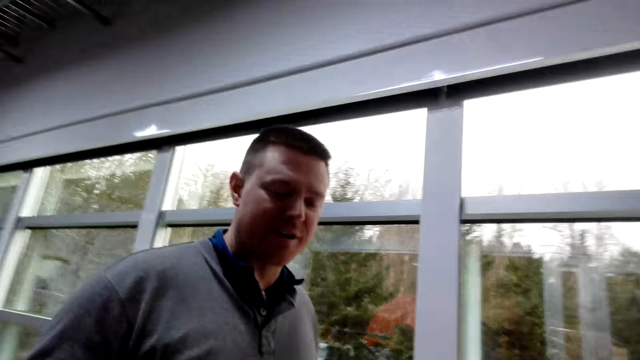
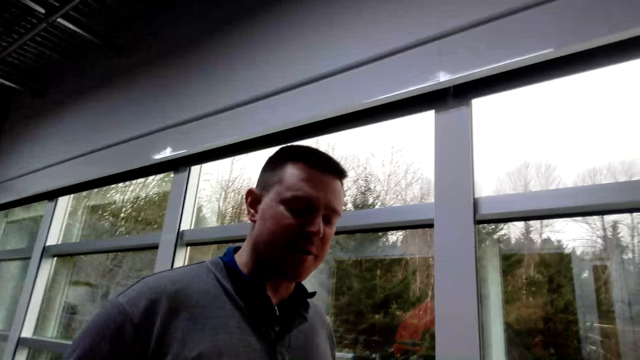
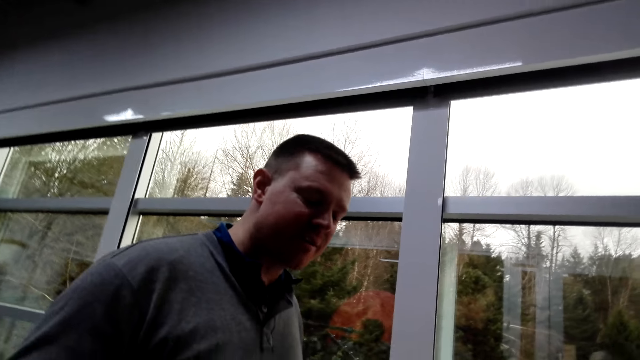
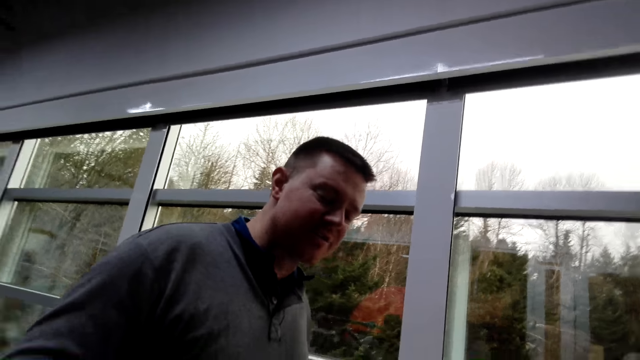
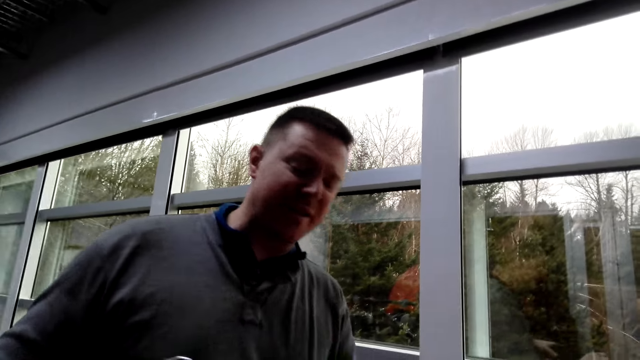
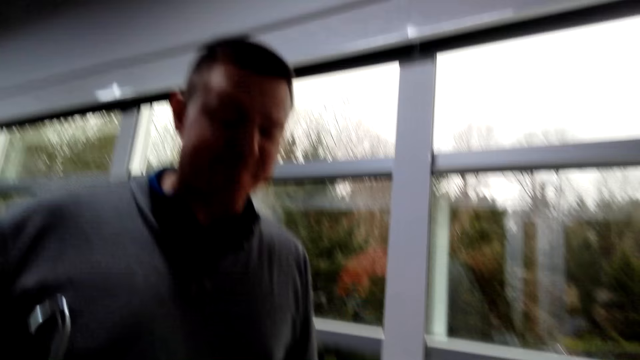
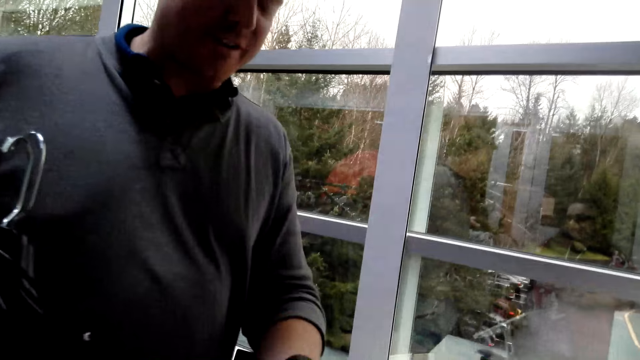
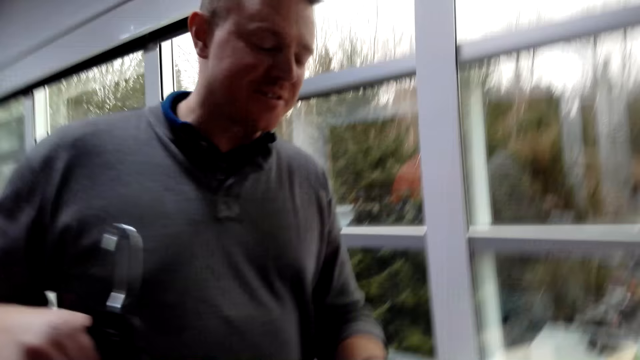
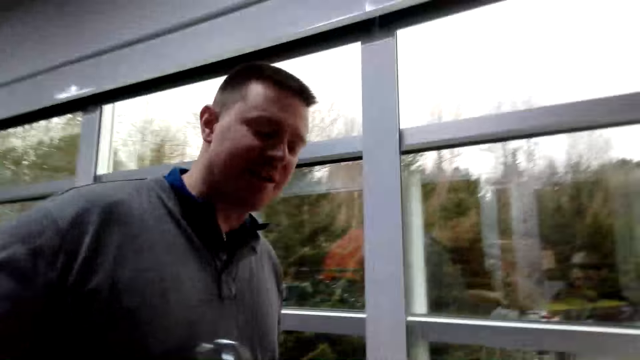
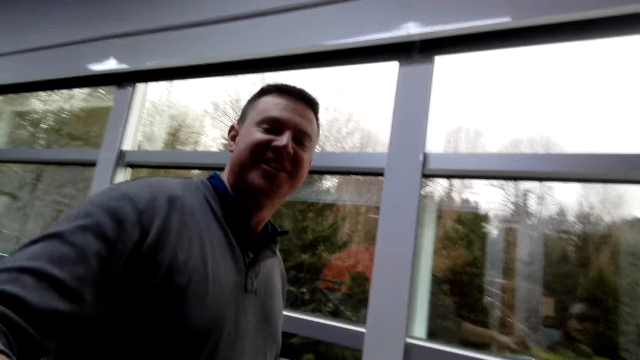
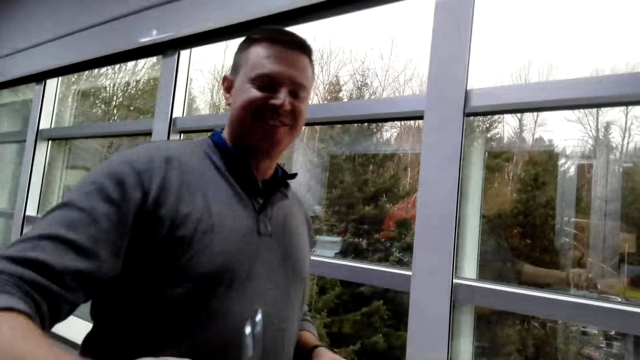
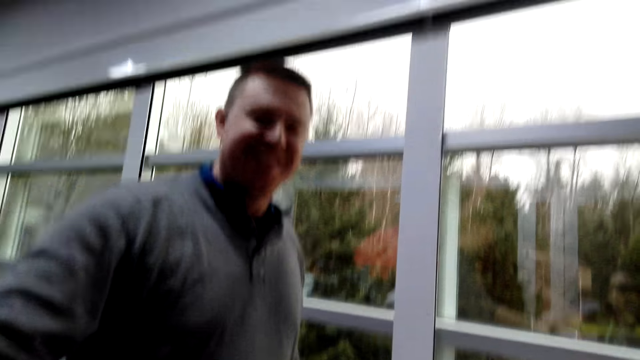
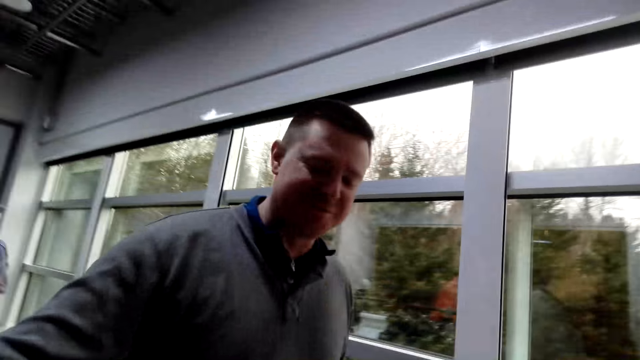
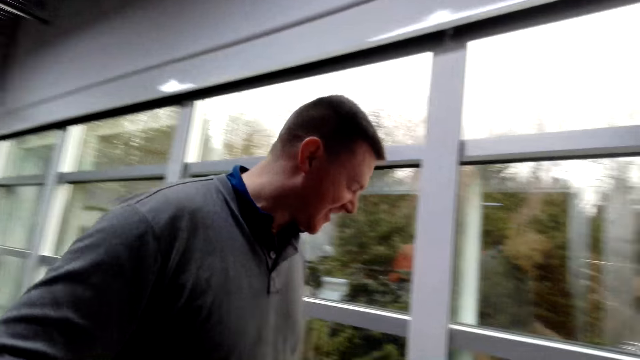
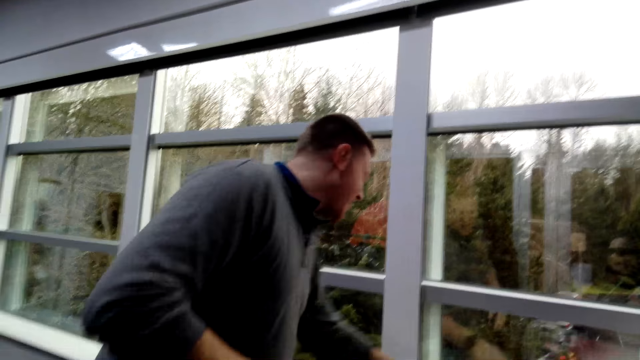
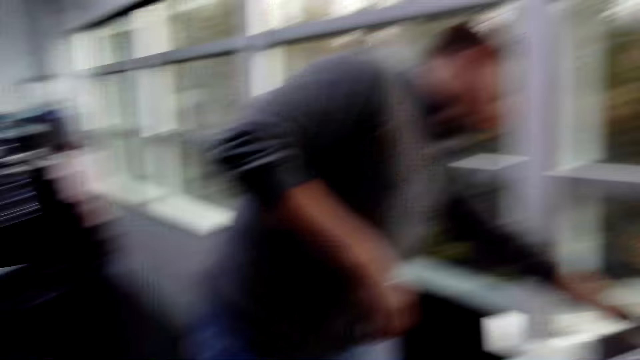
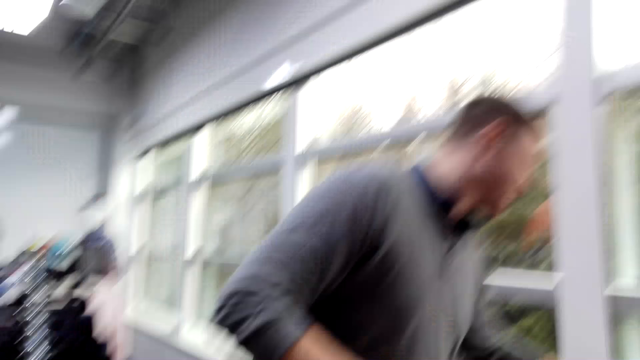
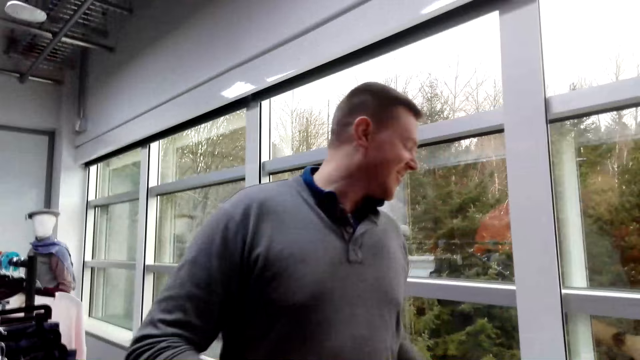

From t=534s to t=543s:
A man talks. A person takes the money from another person. The camera wearer talks.

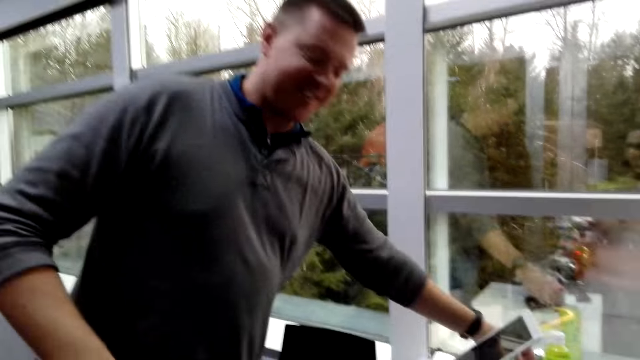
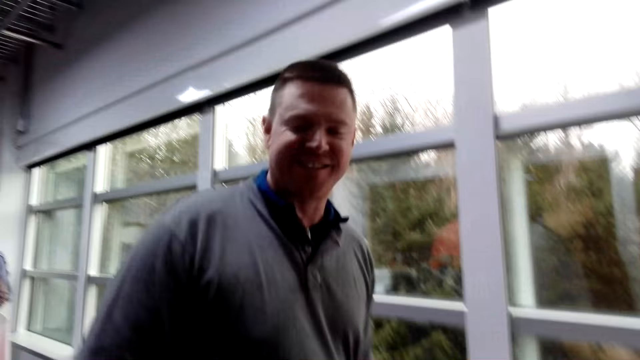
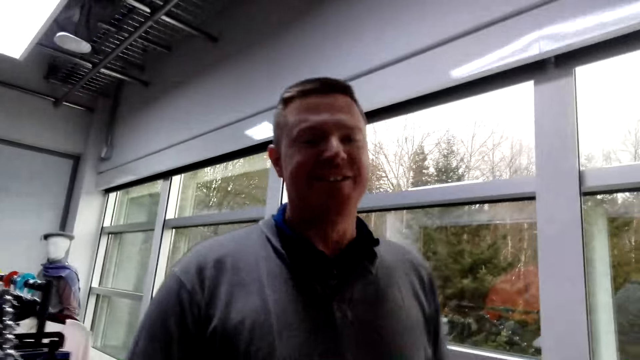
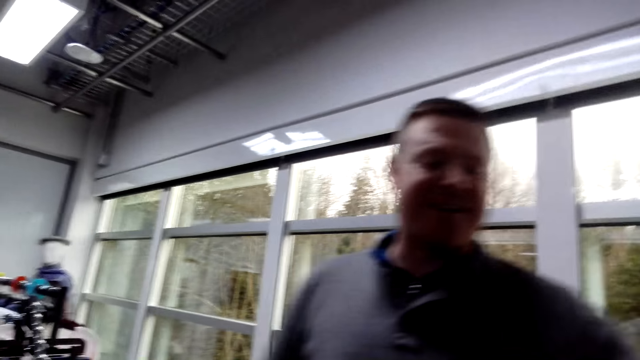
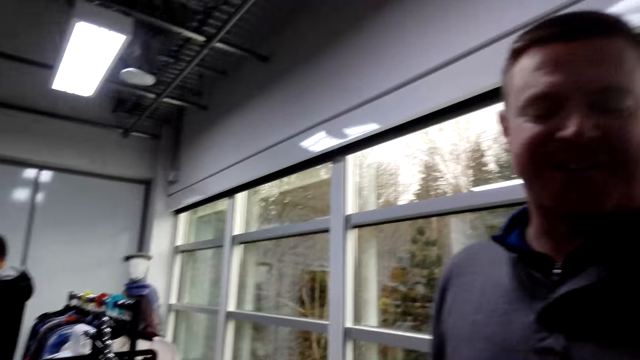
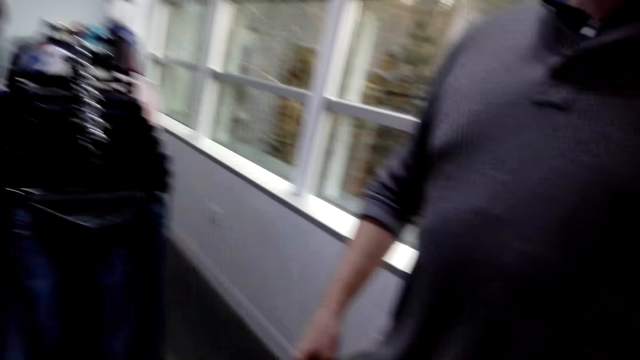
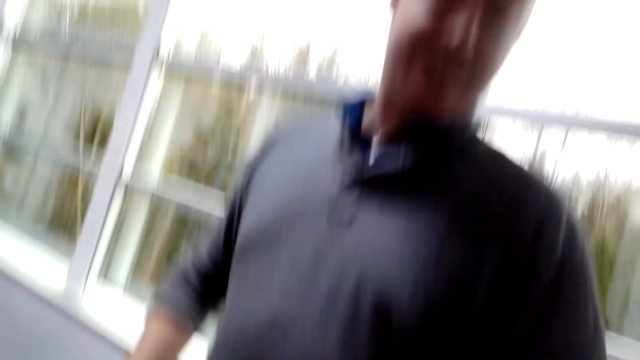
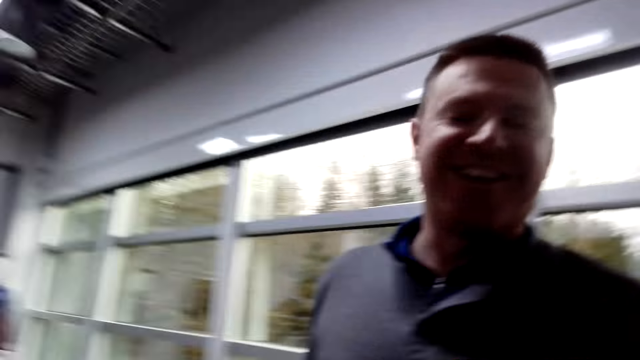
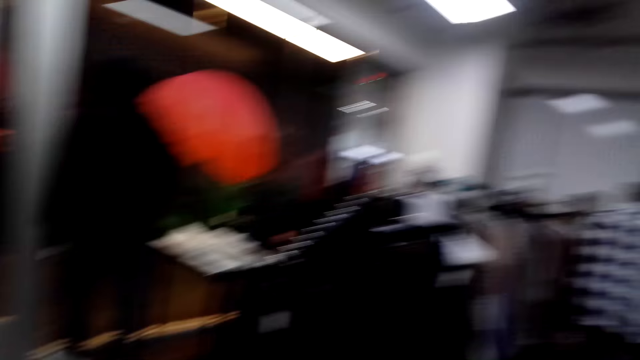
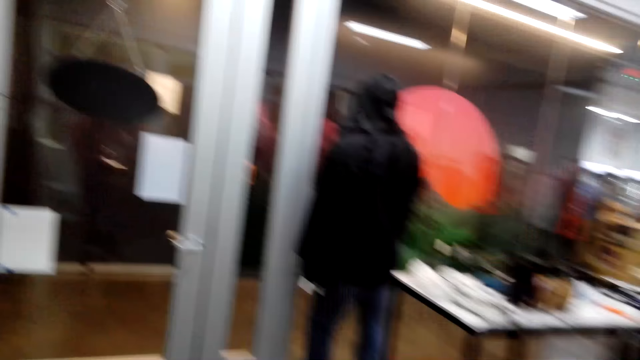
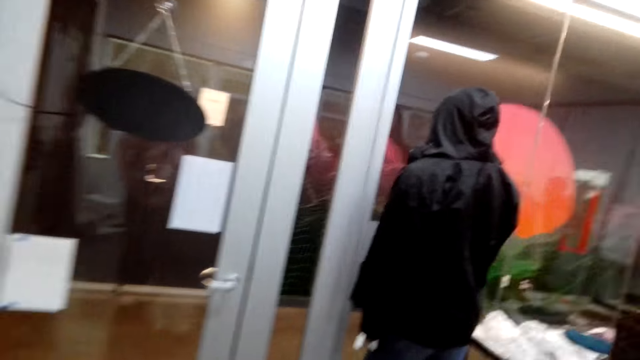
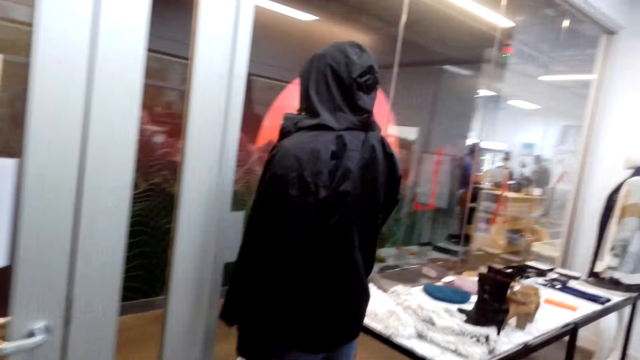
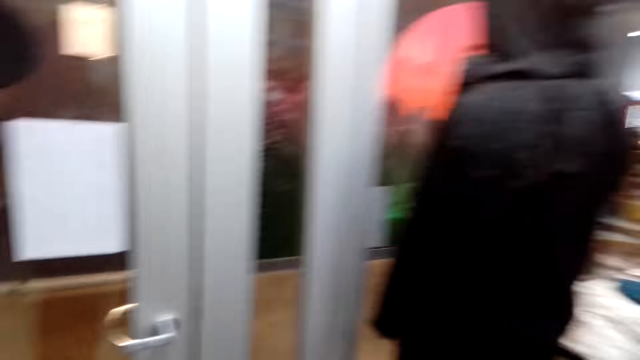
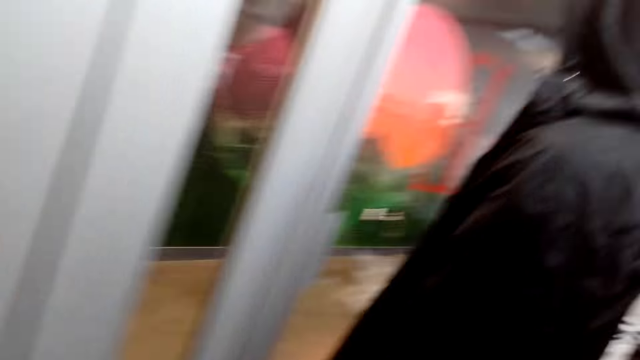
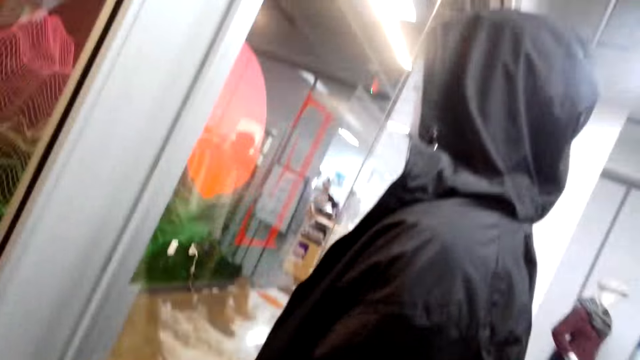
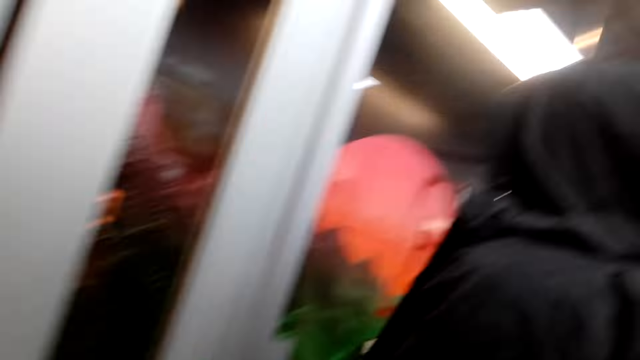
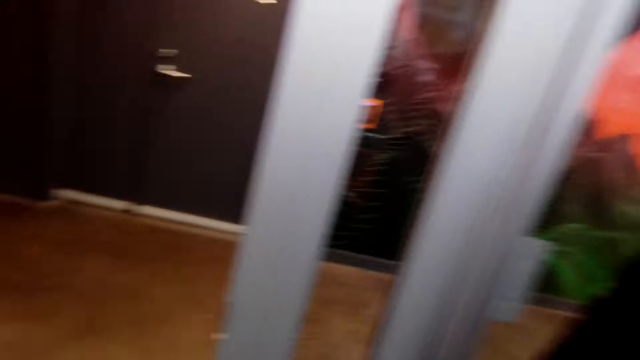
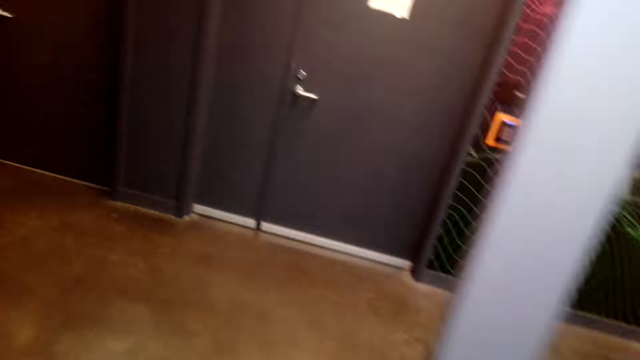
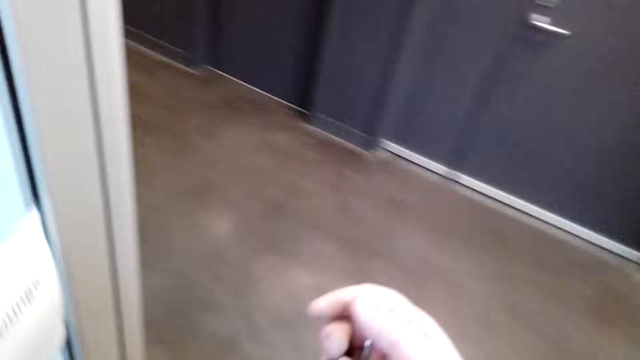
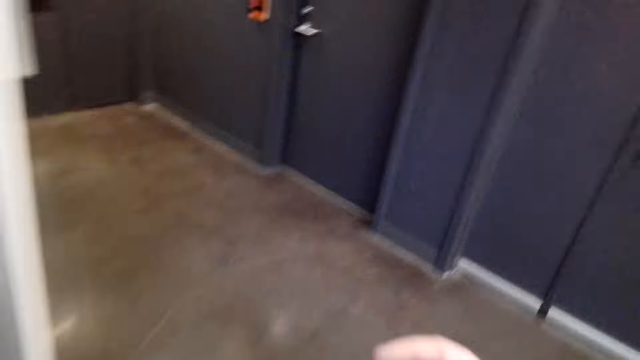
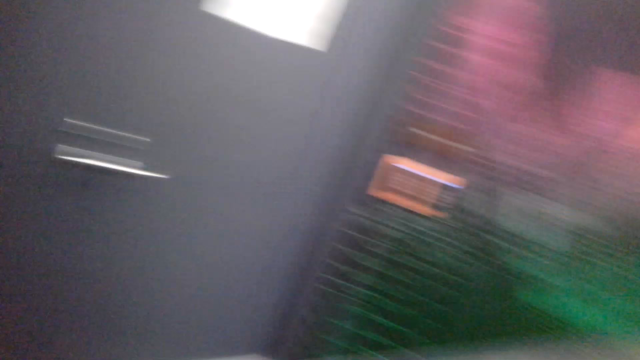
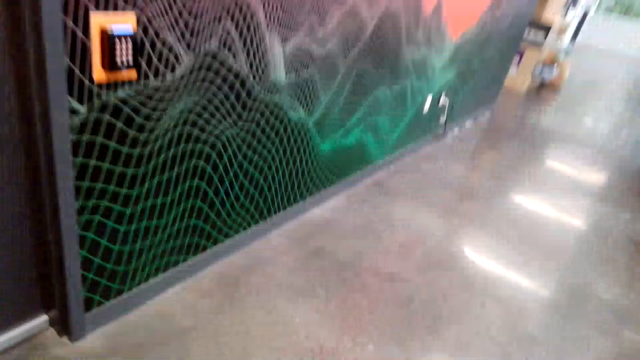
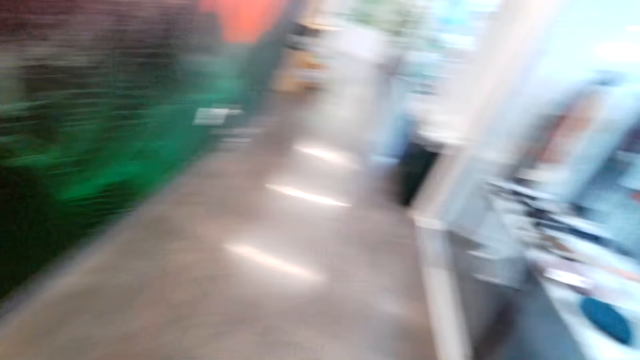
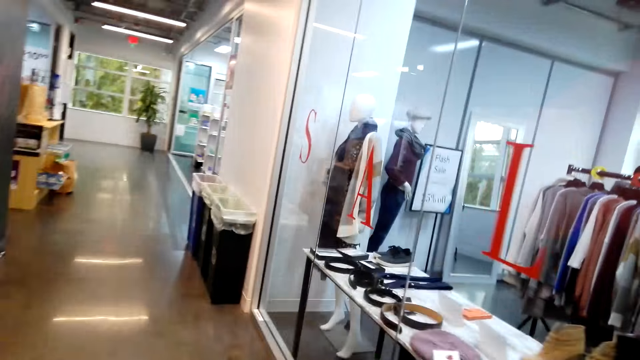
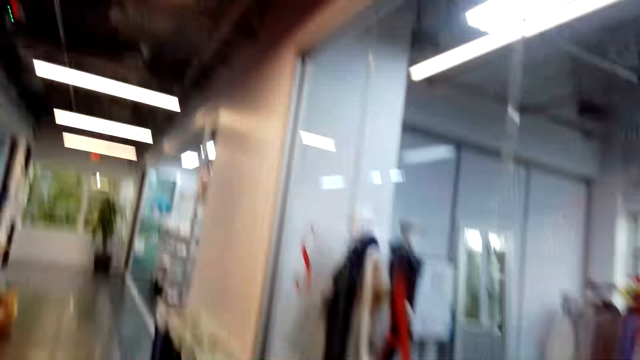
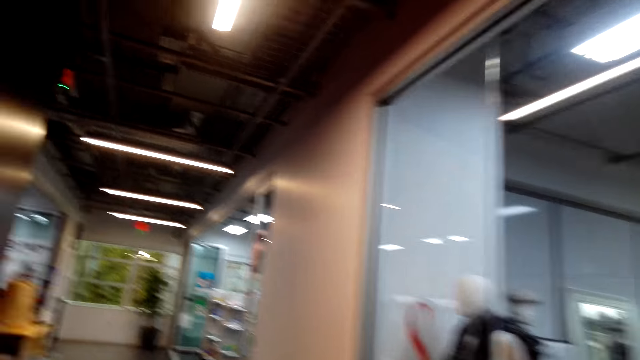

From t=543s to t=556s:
The camera wearer laughs. They talk. A man talks. The camera wearer looks around. Another man opens the door. The camera wearer opens the door. They walk around.
